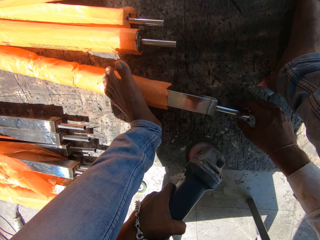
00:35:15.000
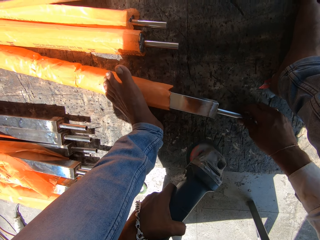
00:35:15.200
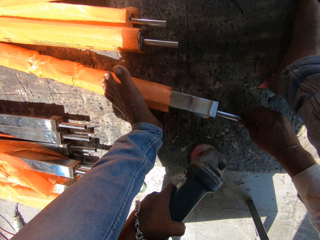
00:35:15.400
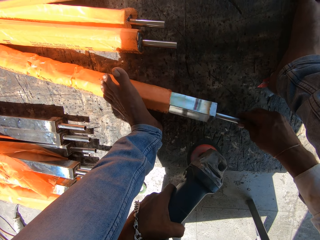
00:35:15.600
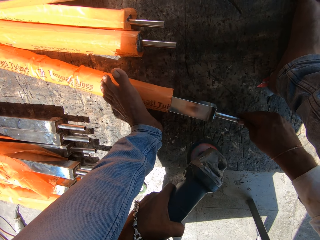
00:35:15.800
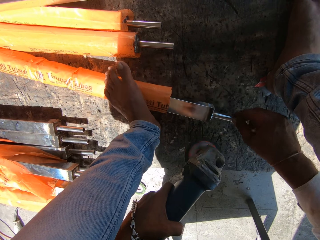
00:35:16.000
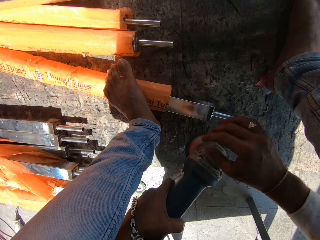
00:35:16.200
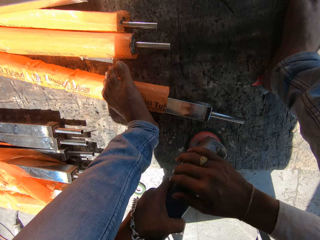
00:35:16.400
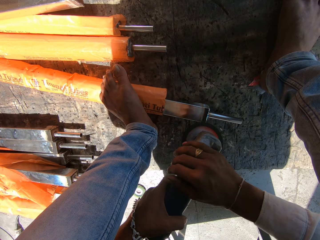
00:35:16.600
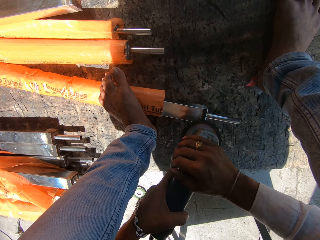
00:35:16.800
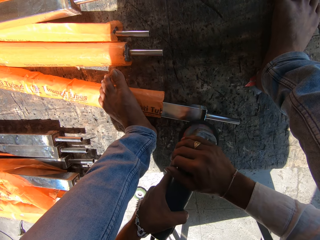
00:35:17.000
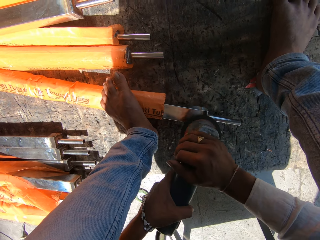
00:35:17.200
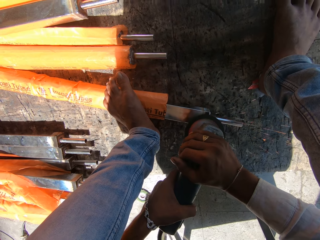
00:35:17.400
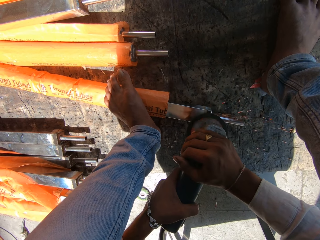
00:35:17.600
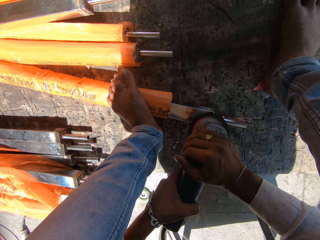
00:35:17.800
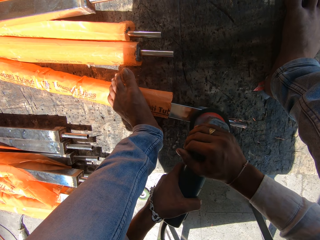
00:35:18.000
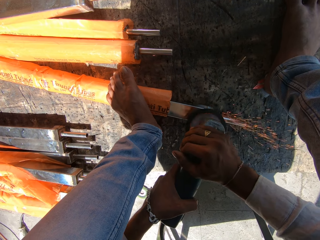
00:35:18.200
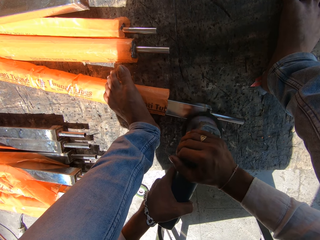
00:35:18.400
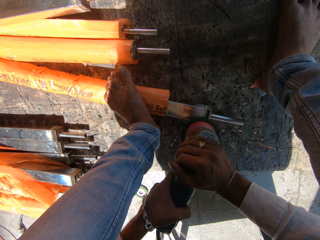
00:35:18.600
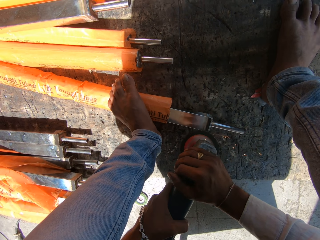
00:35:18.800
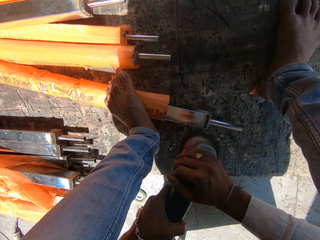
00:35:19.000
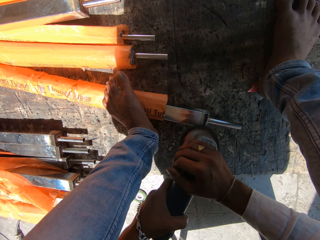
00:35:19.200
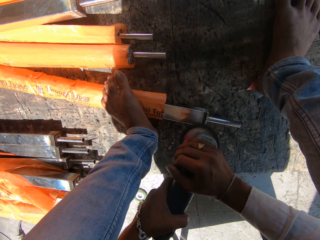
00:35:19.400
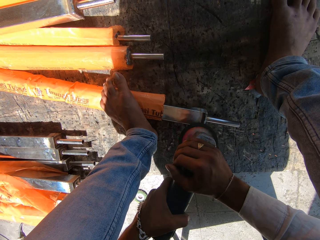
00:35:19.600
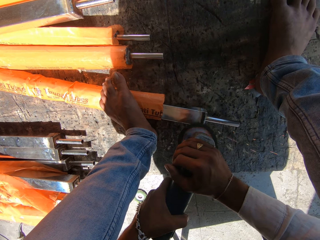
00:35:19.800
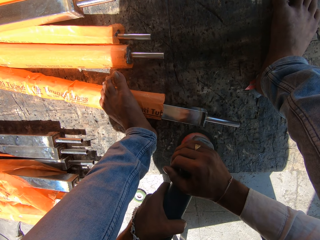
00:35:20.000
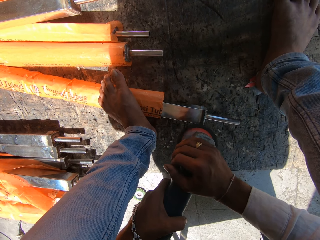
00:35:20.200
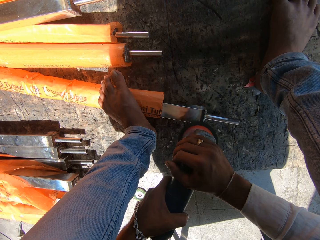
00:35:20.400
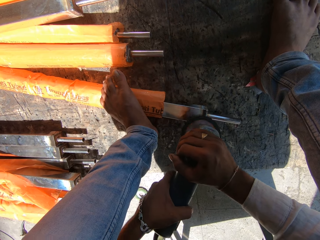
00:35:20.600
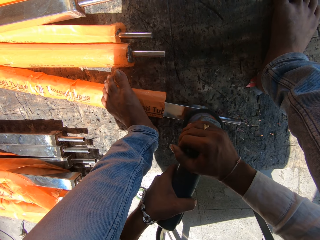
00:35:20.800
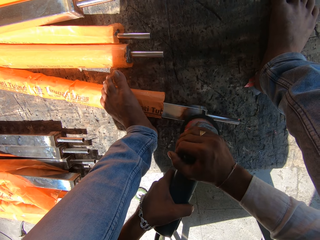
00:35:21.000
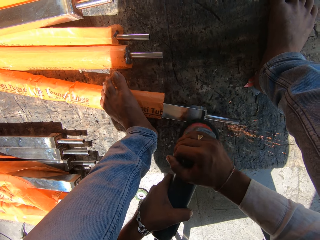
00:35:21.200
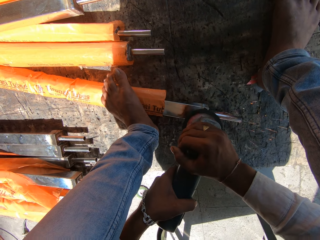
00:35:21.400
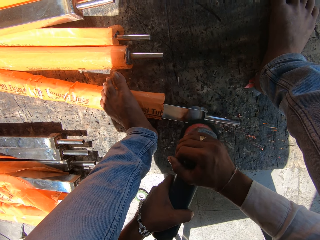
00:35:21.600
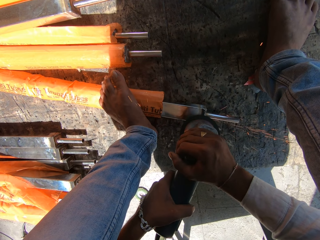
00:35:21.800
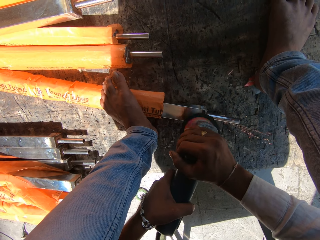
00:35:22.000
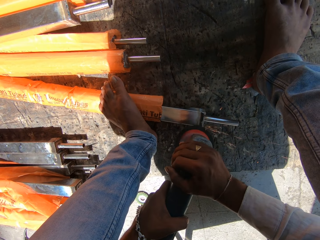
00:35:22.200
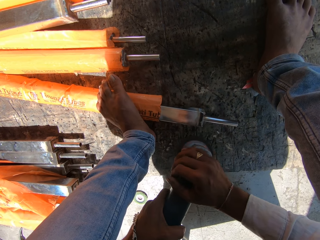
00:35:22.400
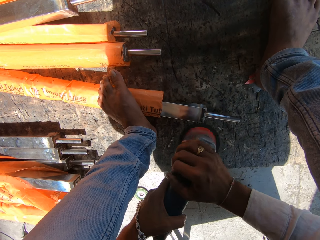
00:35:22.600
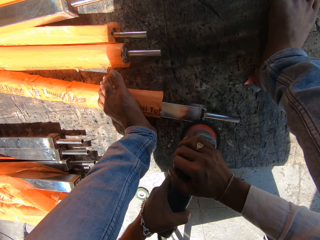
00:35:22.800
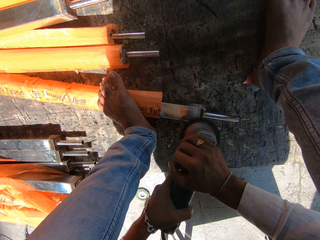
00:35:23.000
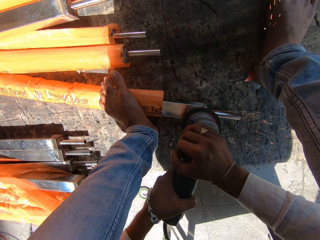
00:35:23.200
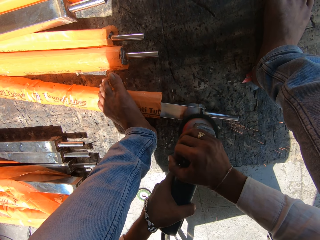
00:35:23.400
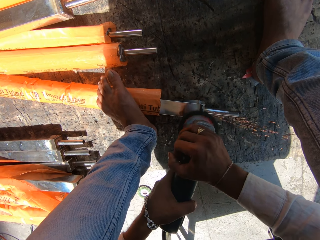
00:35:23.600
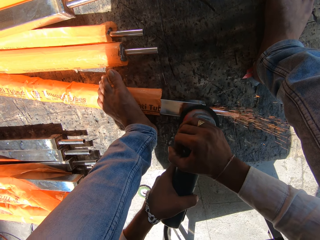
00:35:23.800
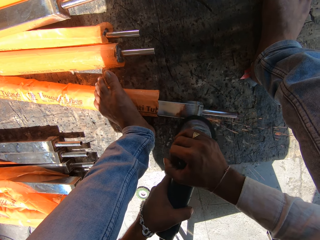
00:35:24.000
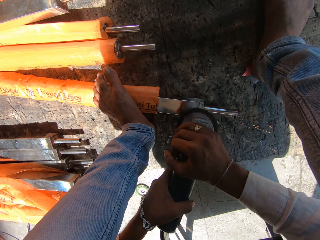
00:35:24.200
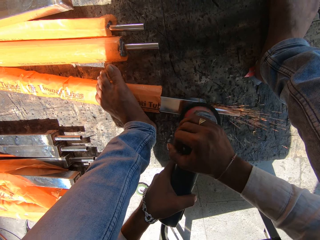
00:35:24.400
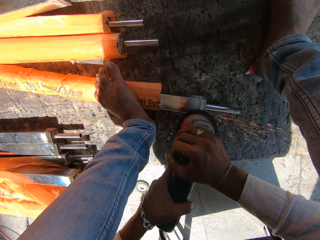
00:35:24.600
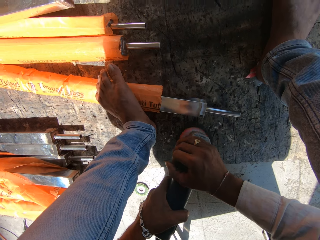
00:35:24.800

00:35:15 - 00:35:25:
The camera wearer turns the metal on the floor with his right hand. He sharpens the metal on the floor with the circular saw blade in both hands.

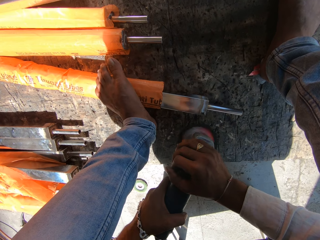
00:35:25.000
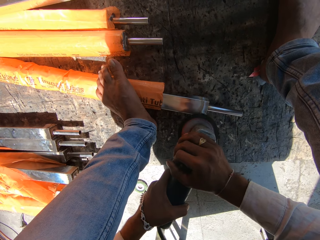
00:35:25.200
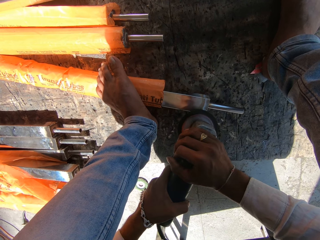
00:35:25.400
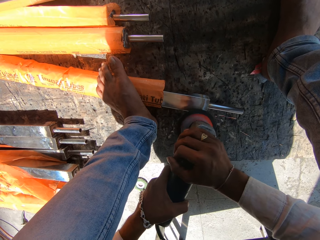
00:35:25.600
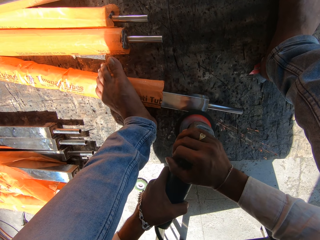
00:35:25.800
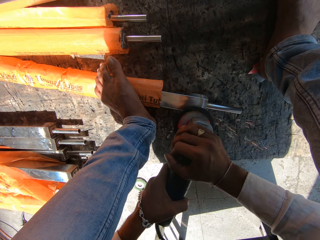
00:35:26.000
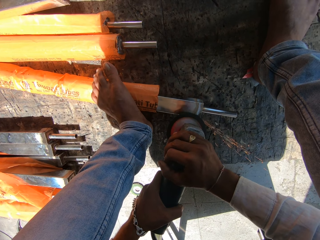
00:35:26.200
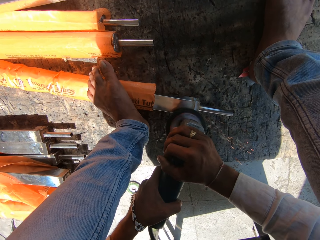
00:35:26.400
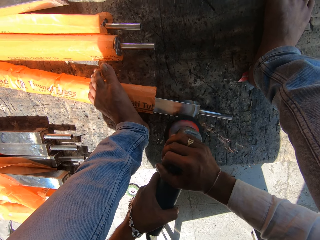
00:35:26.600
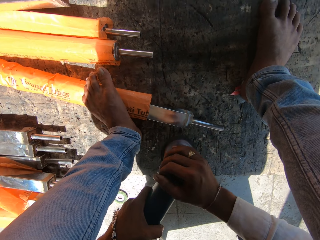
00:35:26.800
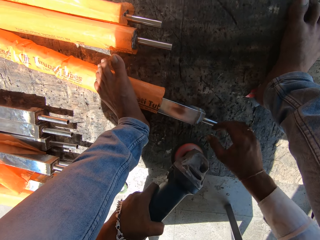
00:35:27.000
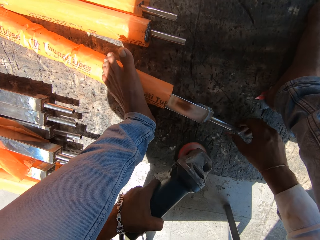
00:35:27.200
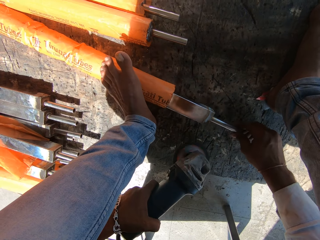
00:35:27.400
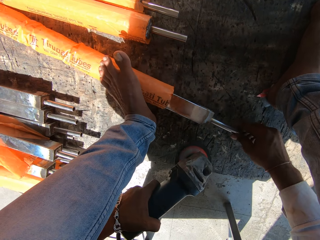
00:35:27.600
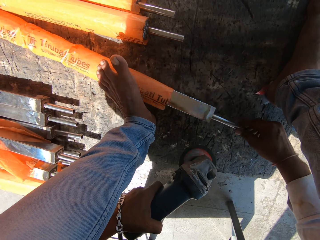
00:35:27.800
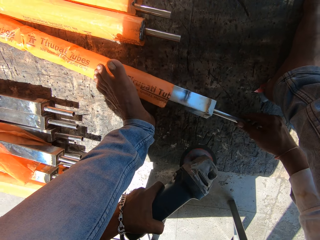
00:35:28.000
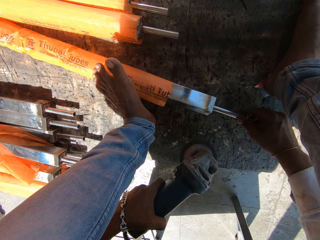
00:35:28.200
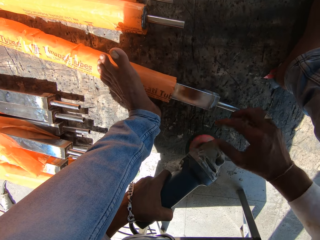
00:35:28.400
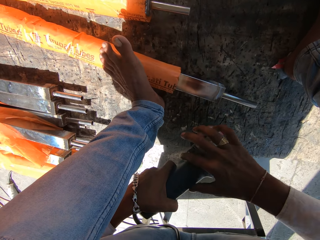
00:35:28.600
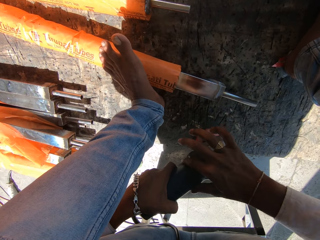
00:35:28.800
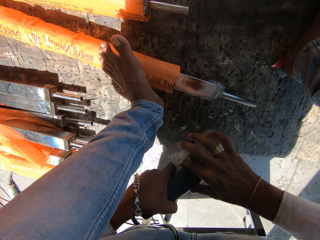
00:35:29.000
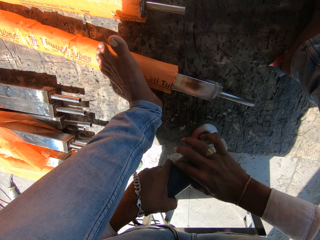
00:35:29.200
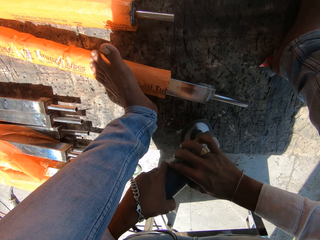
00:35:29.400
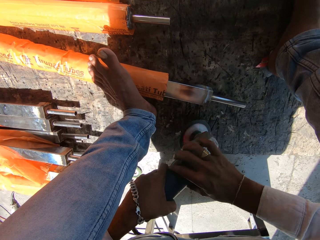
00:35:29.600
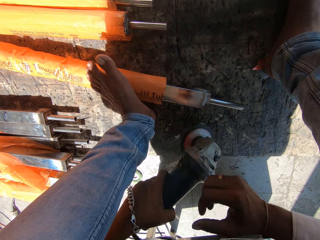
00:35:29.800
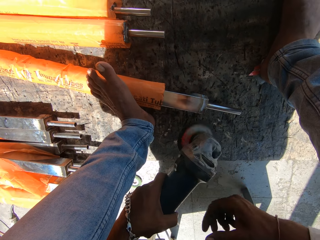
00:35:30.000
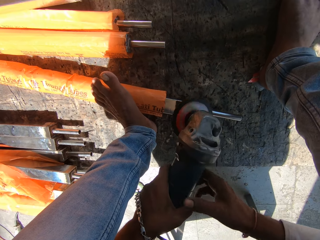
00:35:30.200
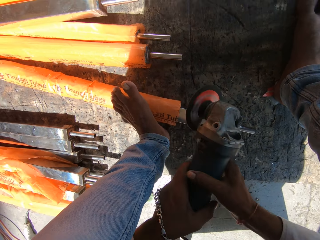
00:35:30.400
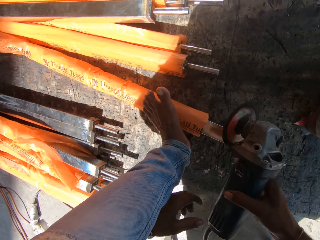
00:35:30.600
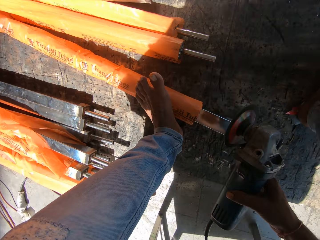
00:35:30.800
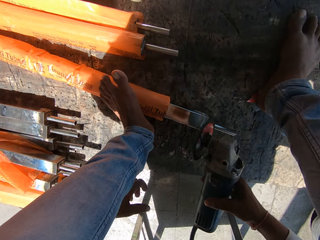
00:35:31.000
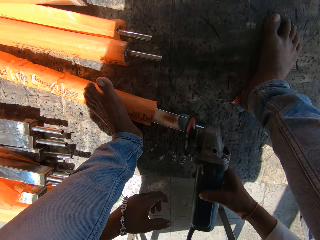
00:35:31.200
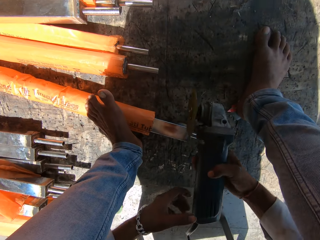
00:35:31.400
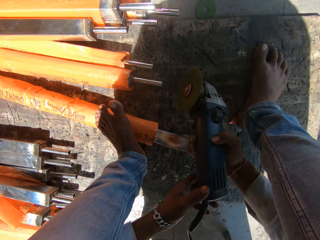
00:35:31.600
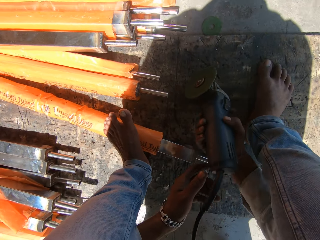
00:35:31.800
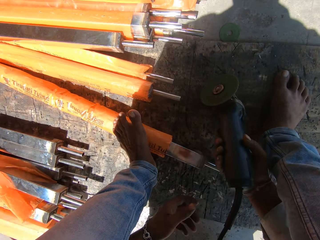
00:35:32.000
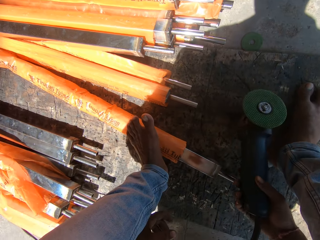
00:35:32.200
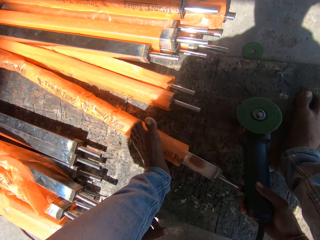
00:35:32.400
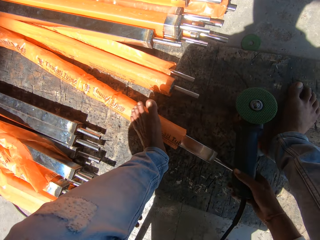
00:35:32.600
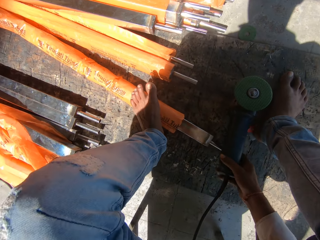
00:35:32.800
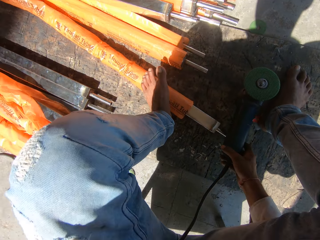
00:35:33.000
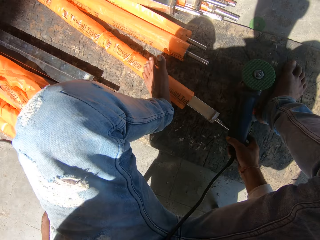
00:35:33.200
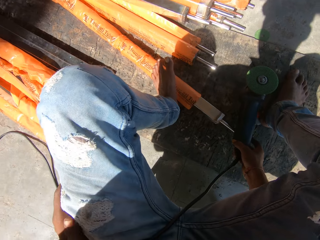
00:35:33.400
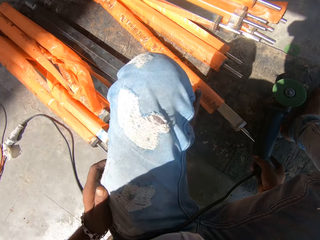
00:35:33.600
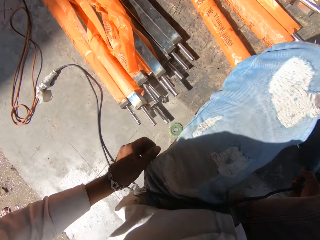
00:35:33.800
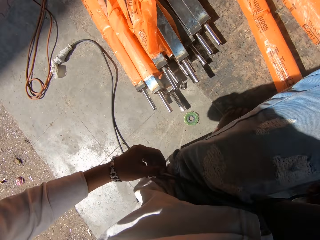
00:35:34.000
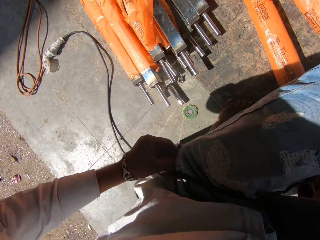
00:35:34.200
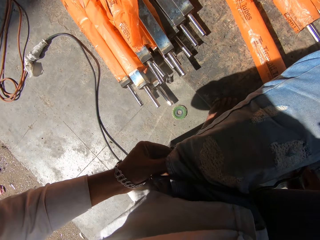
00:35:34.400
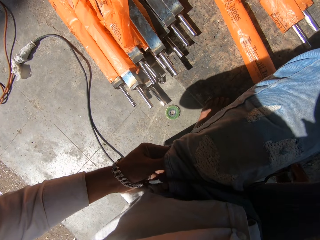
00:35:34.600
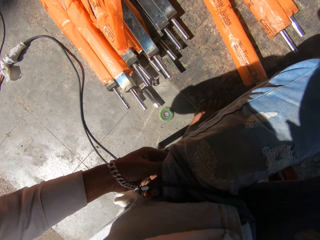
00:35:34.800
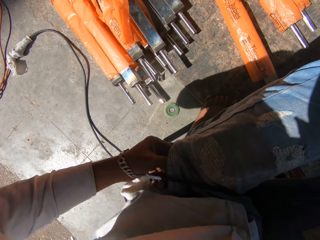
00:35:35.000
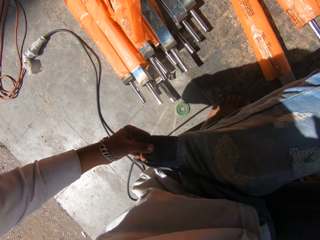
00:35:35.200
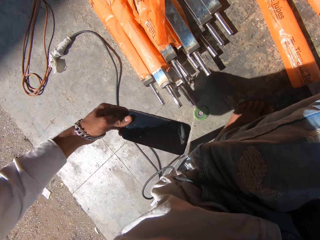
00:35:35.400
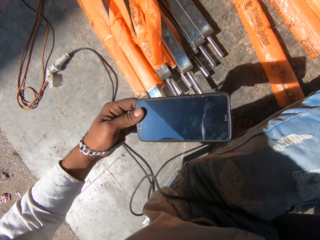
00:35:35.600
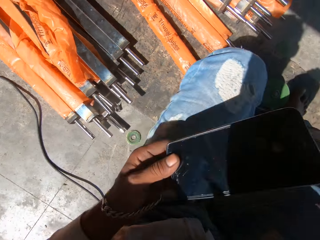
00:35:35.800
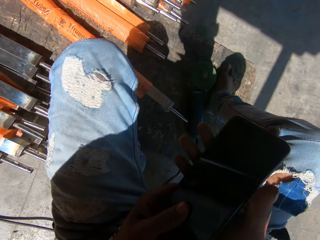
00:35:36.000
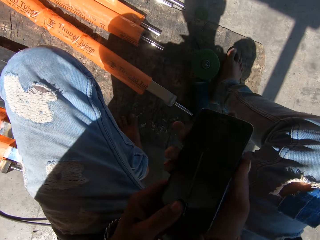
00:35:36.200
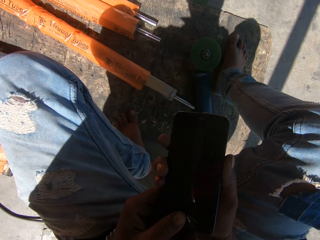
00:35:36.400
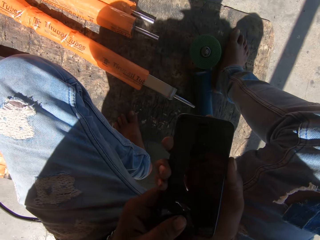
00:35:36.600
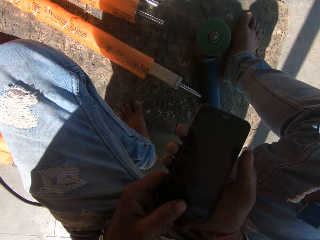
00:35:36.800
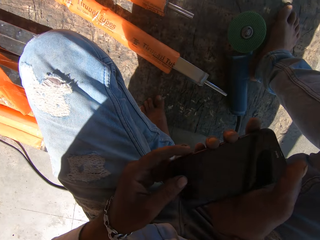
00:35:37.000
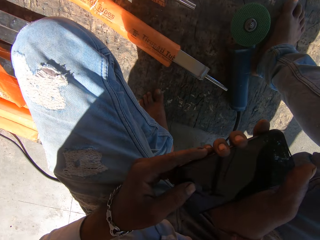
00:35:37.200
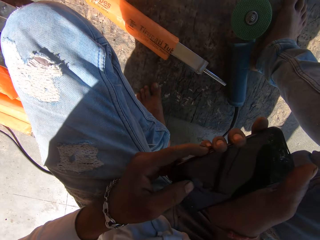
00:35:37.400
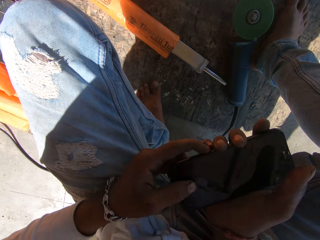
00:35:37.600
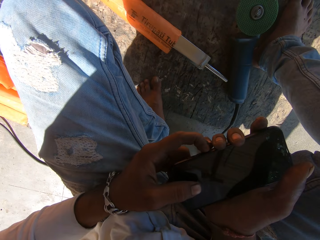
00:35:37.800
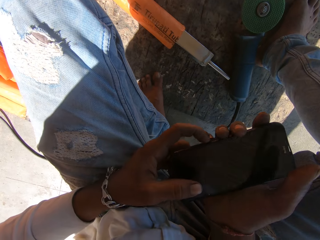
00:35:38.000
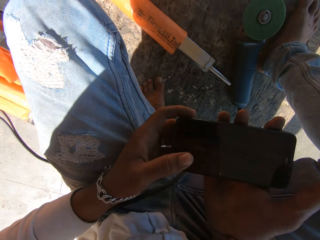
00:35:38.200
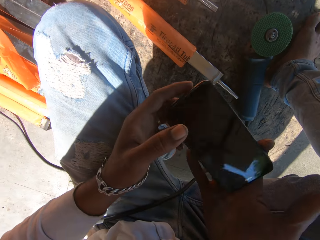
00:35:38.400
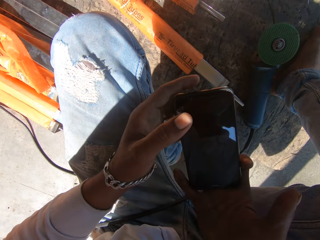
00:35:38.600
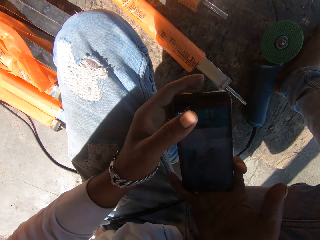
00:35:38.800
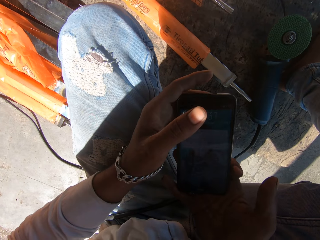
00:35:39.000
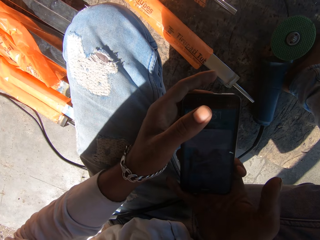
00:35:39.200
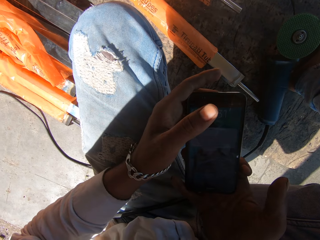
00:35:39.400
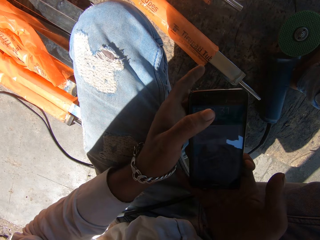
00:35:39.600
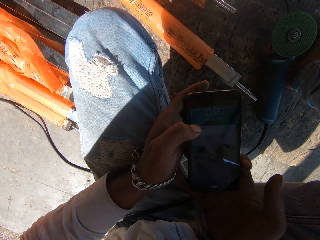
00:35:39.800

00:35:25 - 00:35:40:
The camera wearer holds the steel with his right hand. He turns the metal on the floor with his right hand. He turns off the circular saw blade in his left hand with his right hand. He drops the circular saw blade on the ground with his right hand. He removes a phone from his left pocket with his left hand. He operates the phone with both hands.
